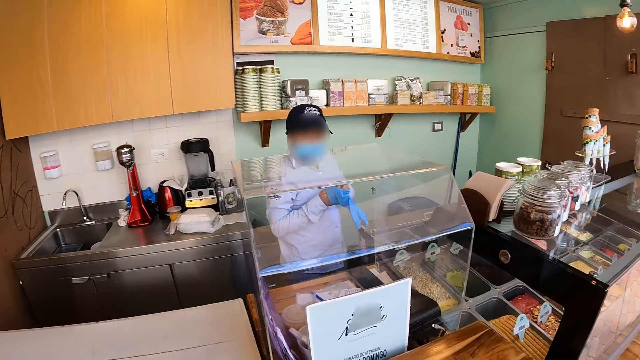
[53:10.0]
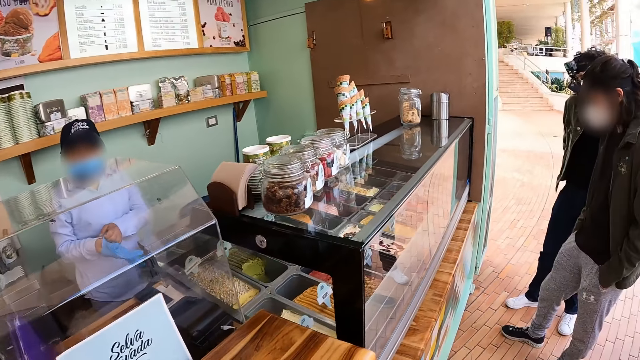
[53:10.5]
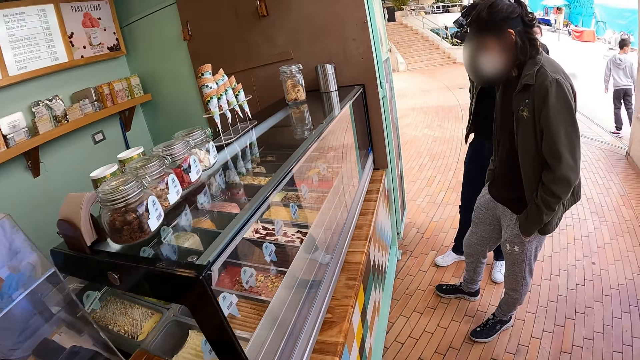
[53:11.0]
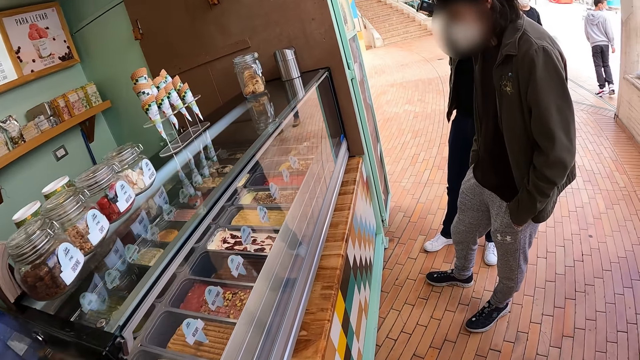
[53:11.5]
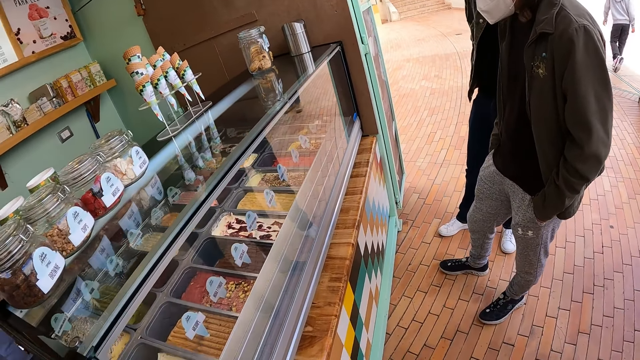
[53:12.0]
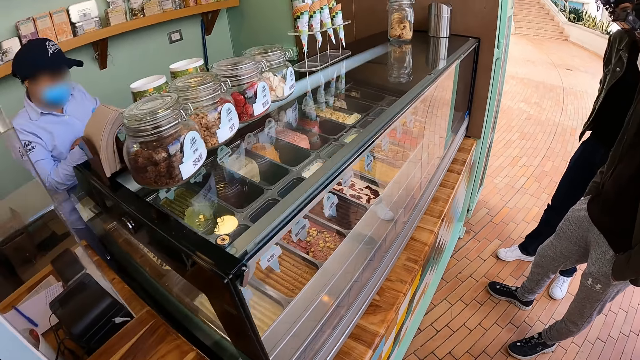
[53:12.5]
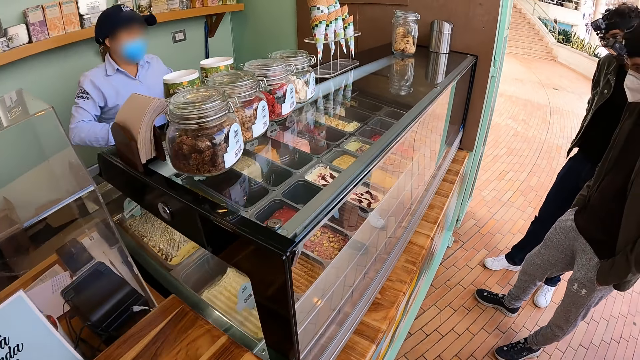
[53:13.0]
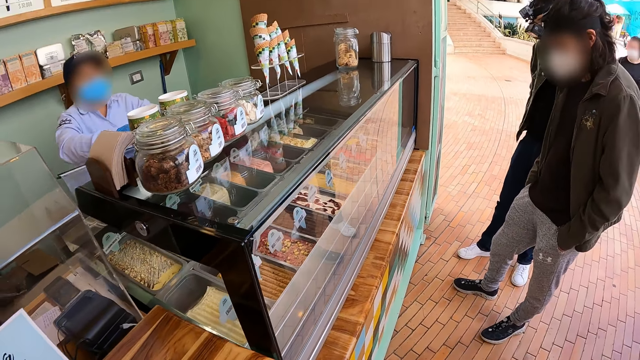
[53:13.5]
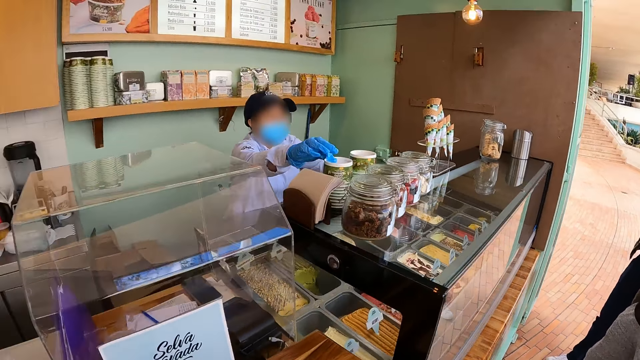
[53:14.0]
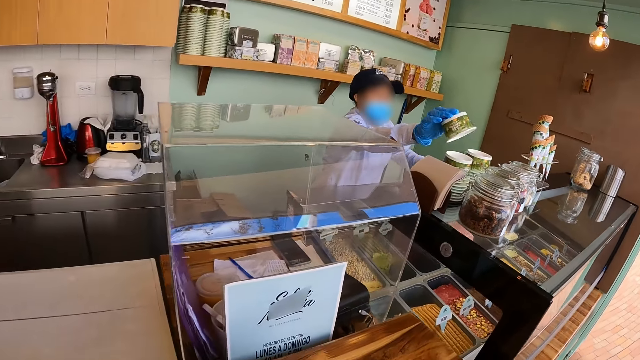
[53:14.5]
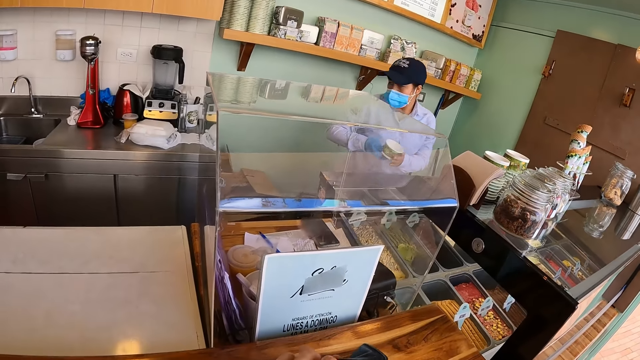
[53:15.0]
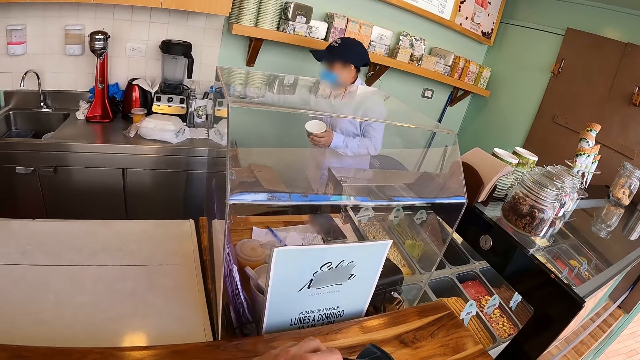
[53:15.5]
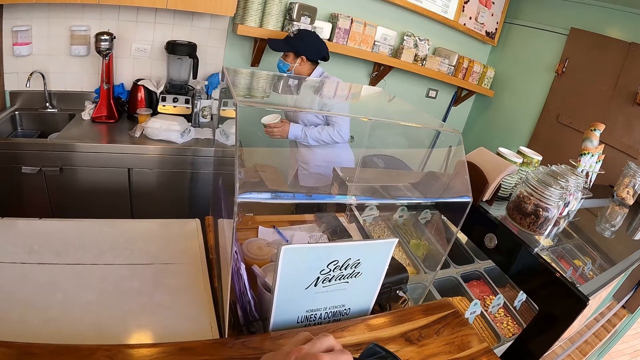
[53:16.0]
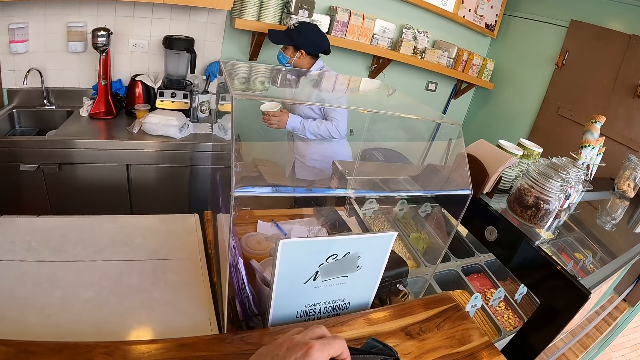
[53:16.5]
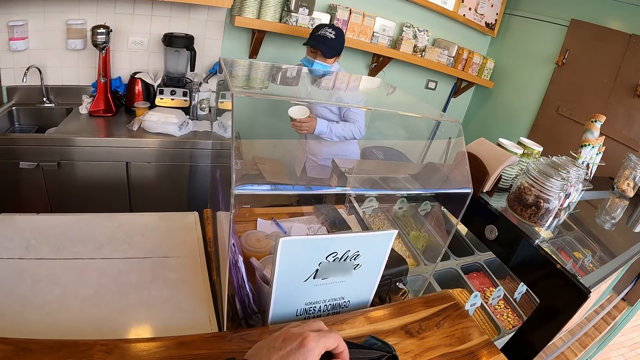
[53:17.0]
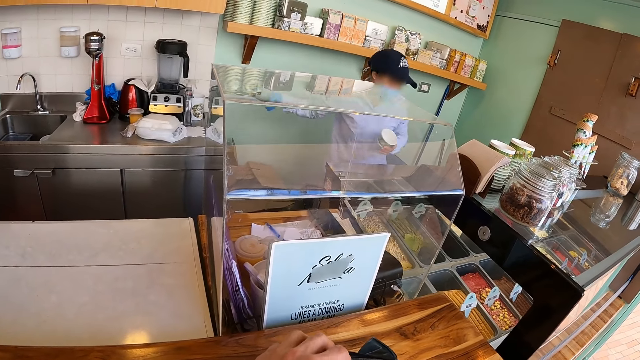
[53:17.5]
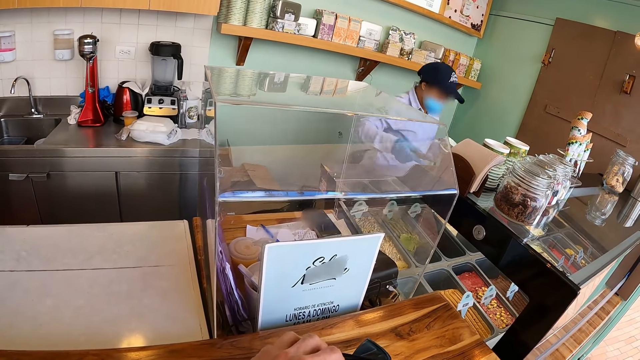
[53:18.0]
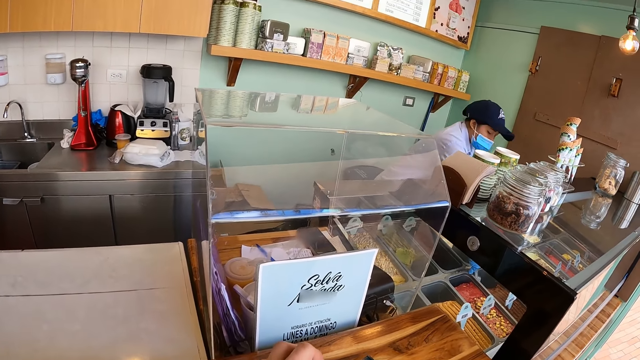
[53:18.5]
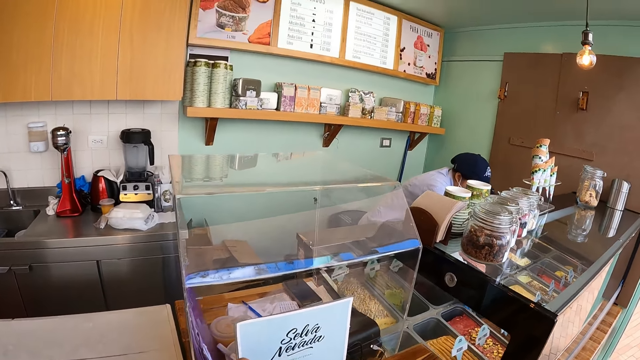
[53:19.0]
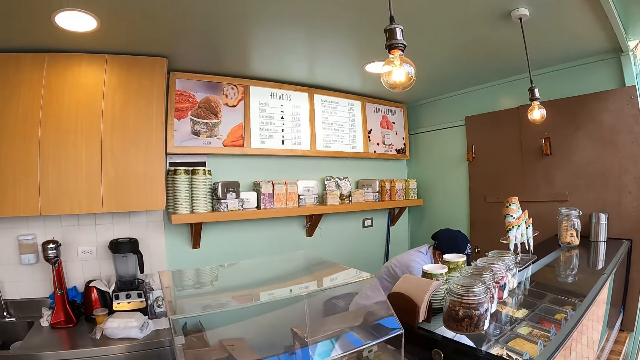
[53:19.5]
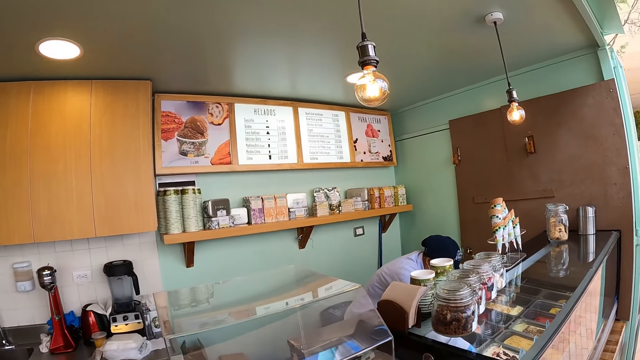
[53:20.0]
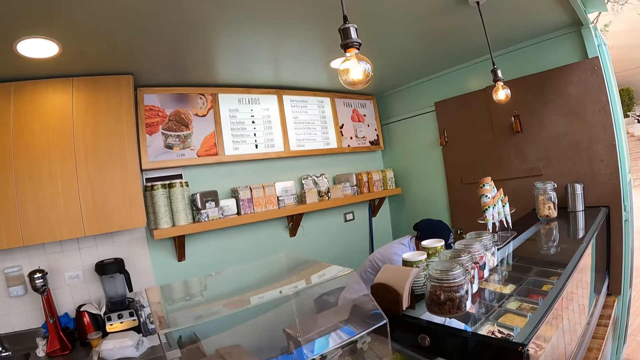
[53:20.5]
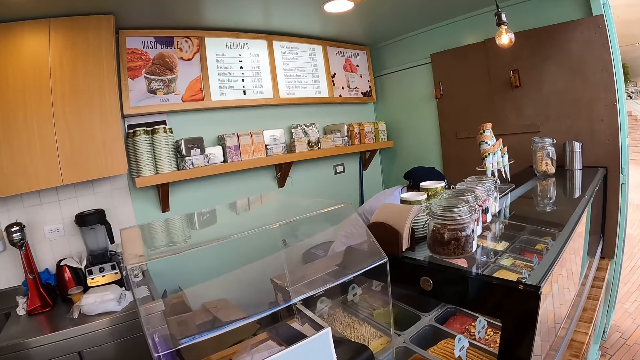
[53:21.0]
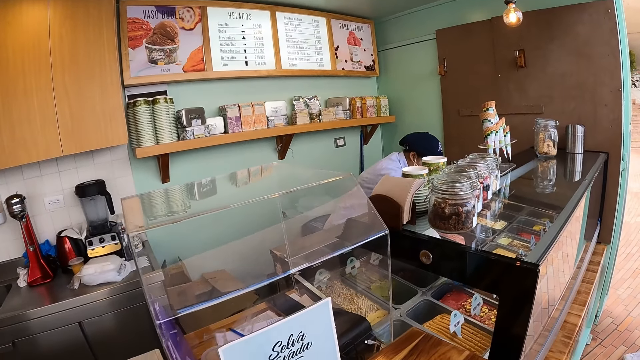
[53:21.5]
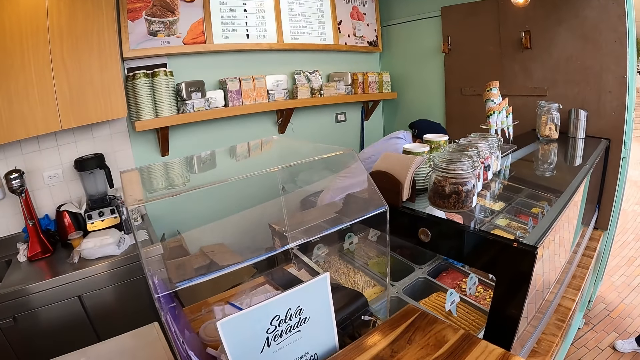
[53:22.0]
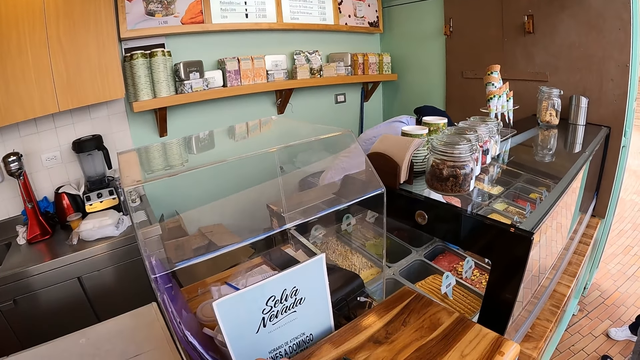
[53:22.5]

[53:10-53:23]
A woman stands at the snack shop. The woman opens up the counter drawer, picks up a bowl, picks up a spoon, and serves ice cream in the bowl.

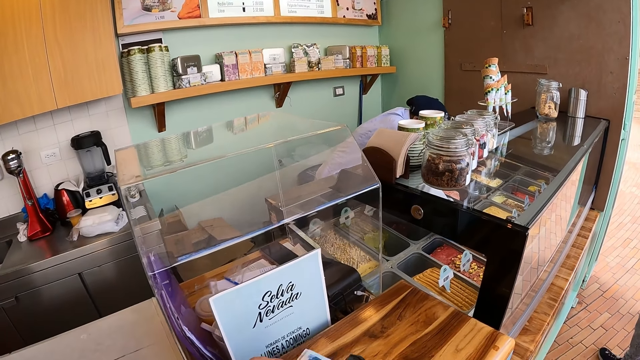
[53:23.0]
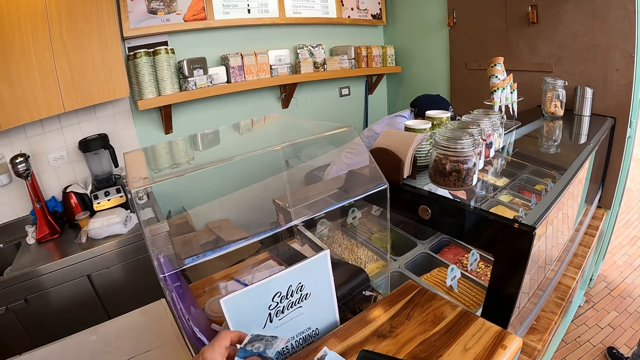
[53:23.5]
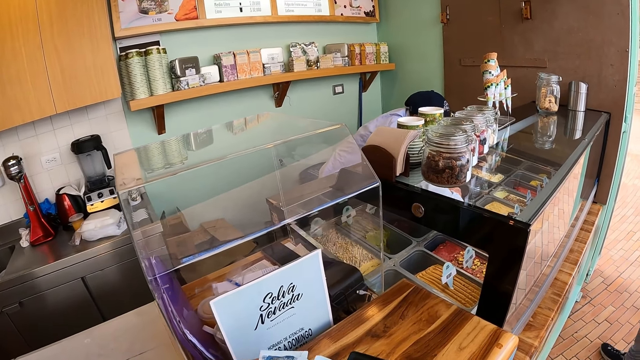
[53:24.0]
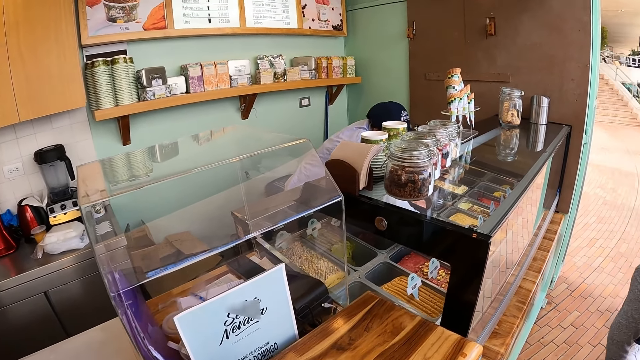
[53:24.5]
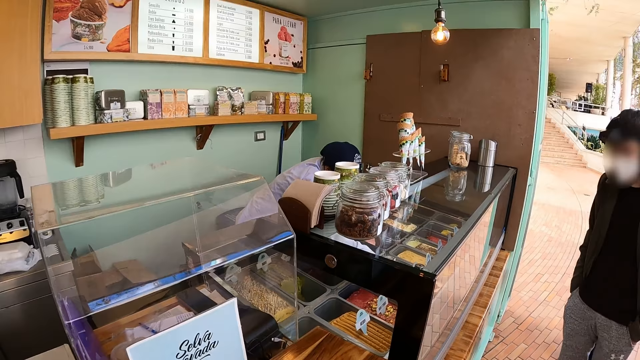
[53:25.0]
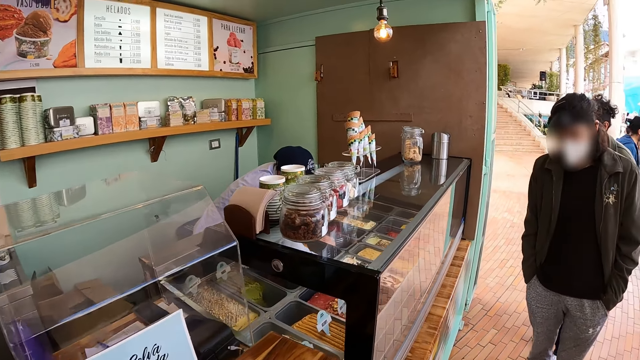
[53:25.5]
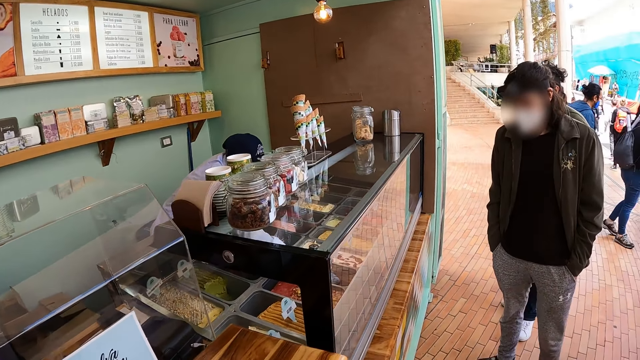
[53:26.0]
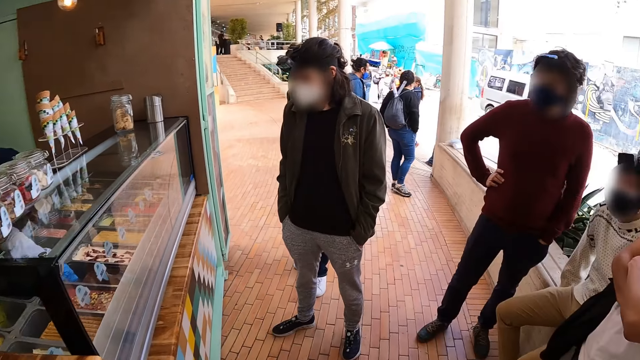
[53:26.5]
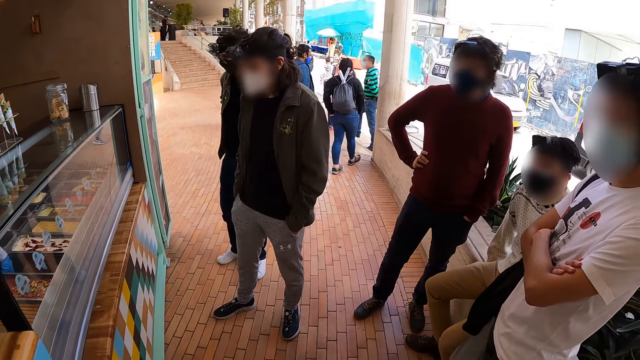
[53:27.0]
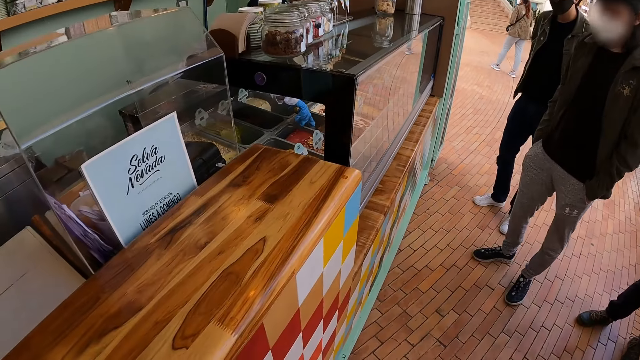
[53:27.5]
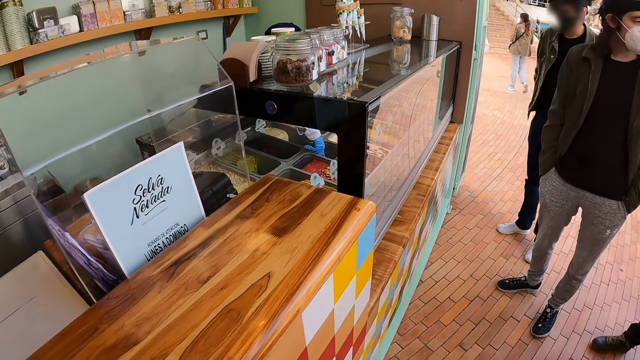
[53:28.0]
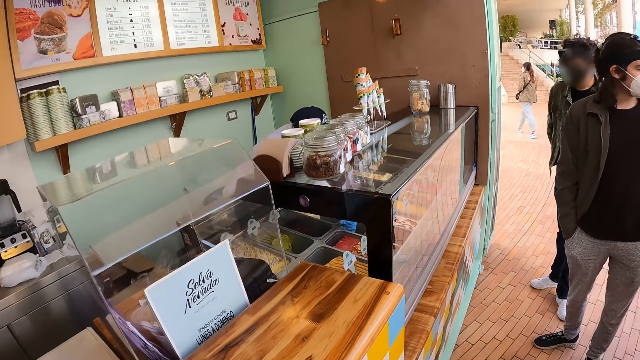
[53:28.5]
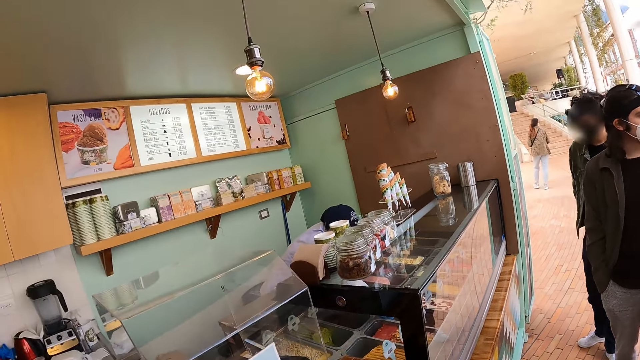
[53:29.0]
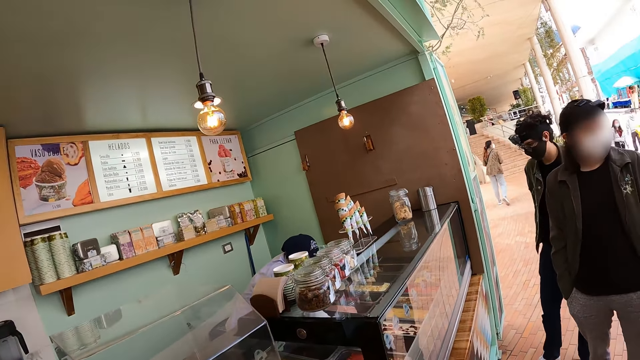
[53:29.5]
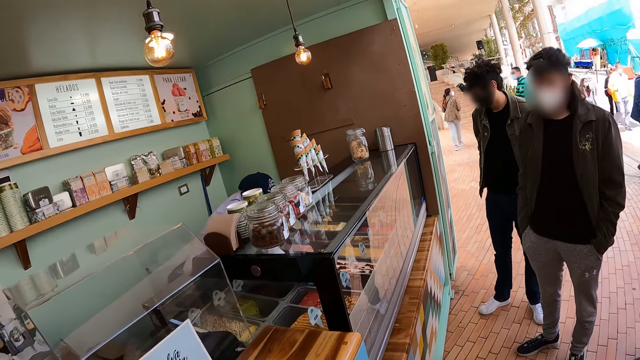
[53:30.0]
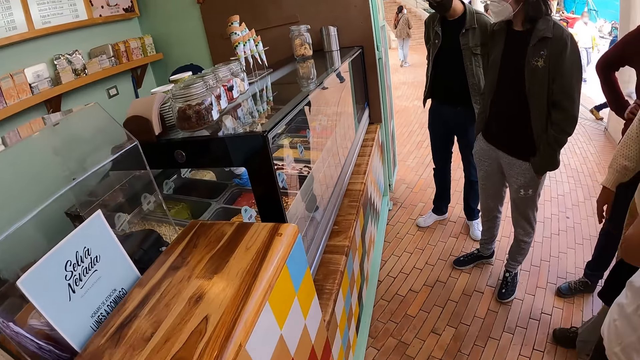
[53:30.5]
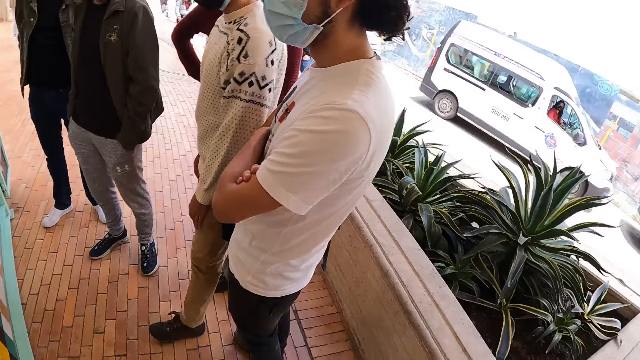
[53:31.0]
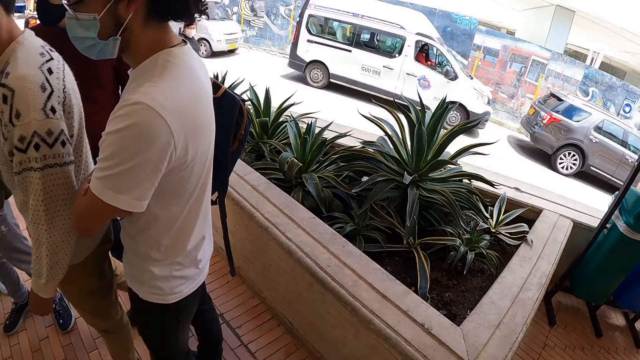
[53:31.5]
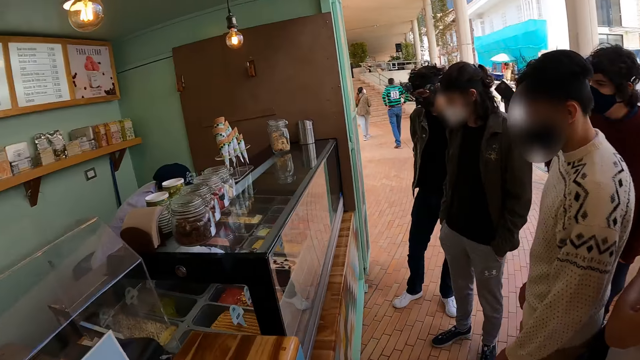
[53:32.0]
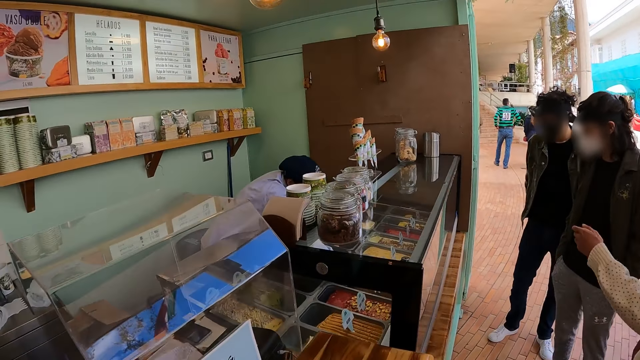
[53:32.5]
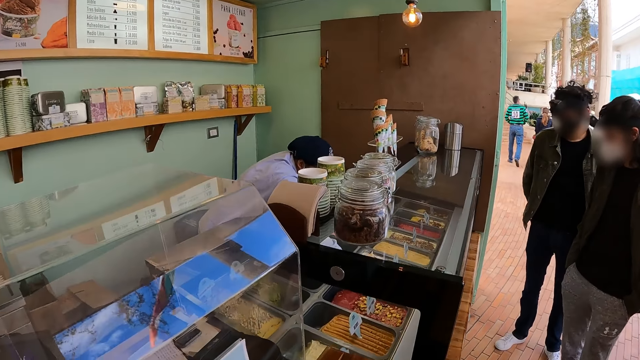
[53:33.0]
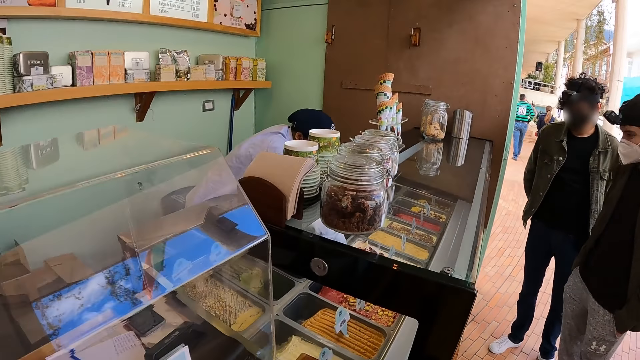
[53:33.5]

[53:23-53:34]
A person pockets at the snack shop. The camera wearer looks around. Another person moves his hand.
